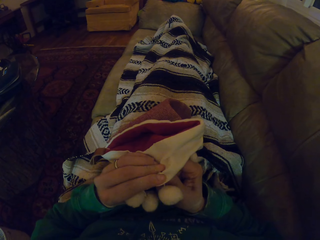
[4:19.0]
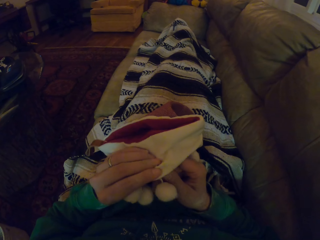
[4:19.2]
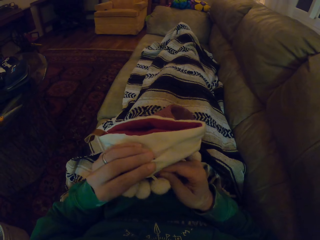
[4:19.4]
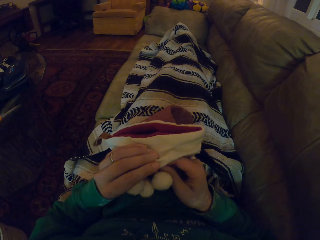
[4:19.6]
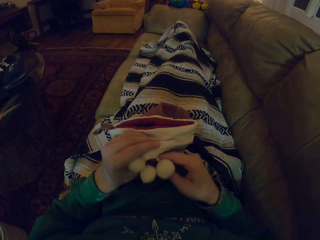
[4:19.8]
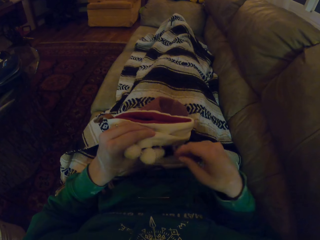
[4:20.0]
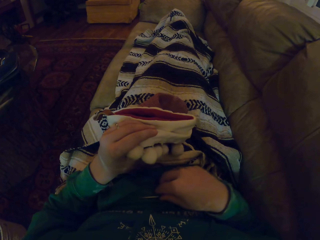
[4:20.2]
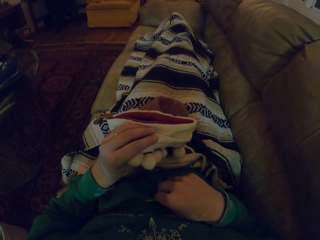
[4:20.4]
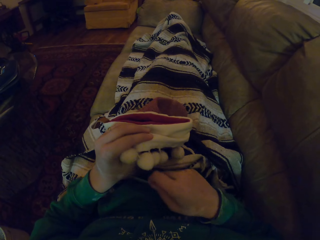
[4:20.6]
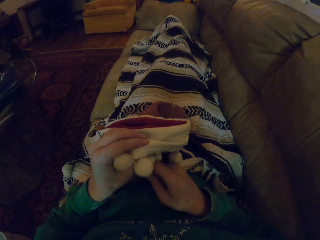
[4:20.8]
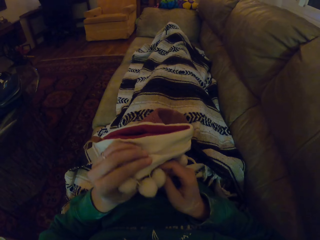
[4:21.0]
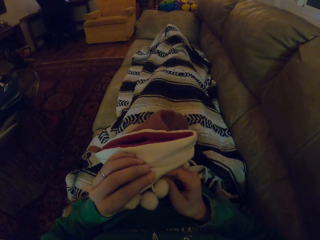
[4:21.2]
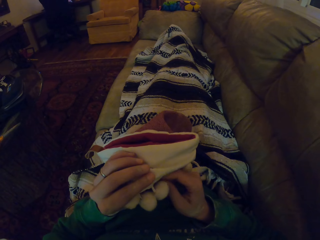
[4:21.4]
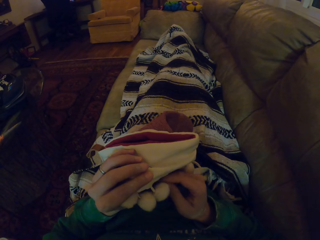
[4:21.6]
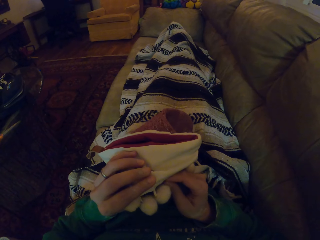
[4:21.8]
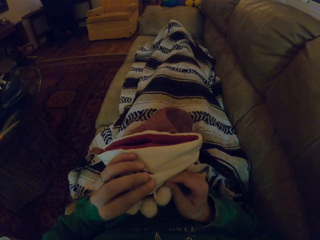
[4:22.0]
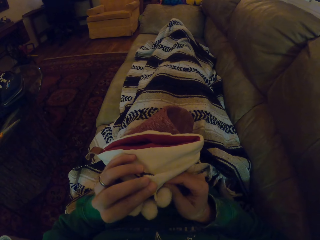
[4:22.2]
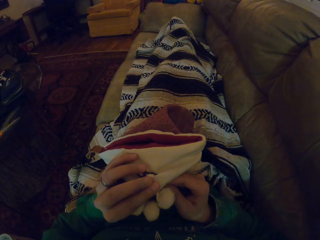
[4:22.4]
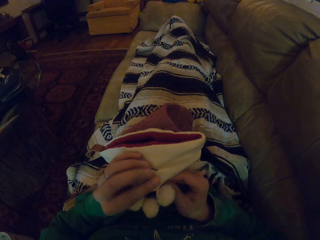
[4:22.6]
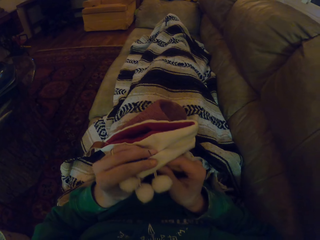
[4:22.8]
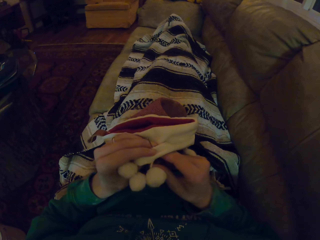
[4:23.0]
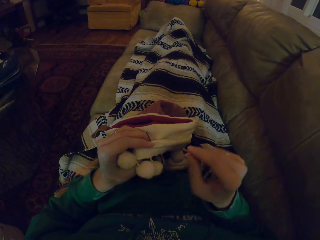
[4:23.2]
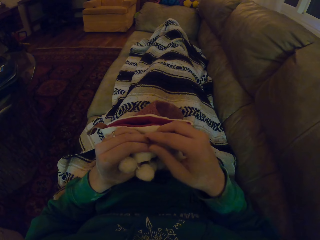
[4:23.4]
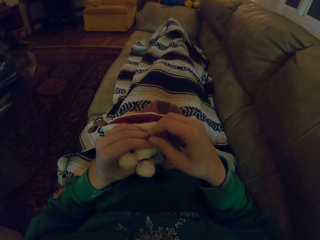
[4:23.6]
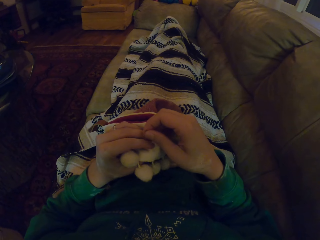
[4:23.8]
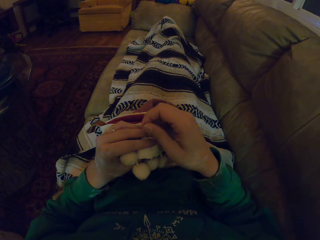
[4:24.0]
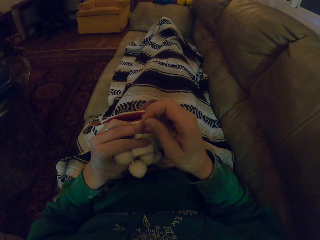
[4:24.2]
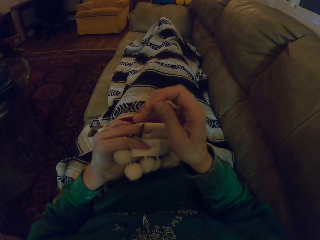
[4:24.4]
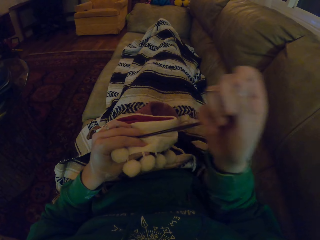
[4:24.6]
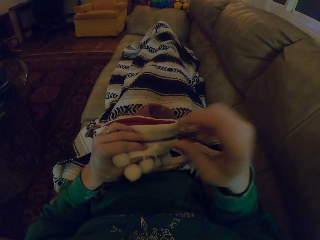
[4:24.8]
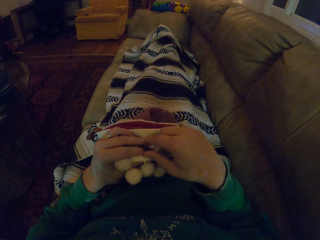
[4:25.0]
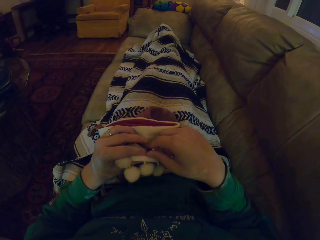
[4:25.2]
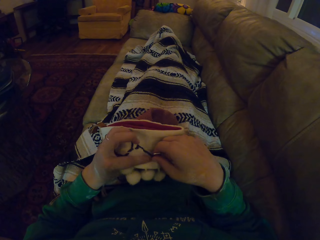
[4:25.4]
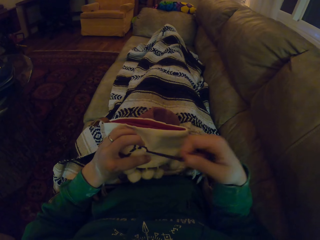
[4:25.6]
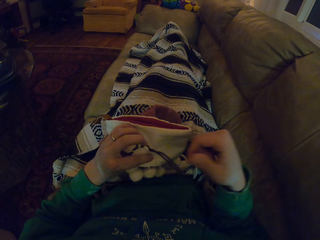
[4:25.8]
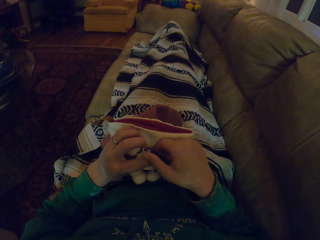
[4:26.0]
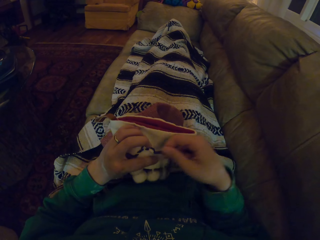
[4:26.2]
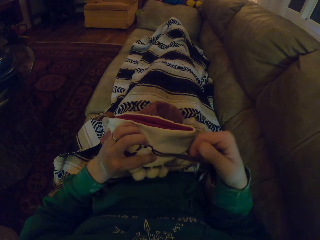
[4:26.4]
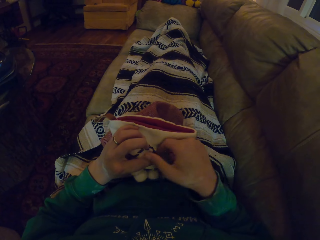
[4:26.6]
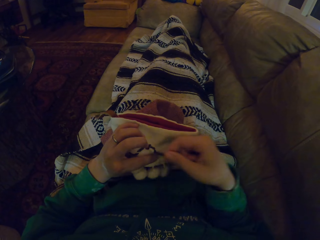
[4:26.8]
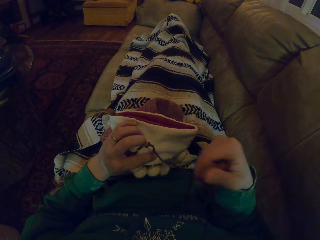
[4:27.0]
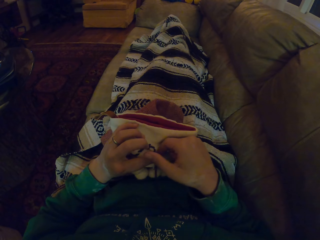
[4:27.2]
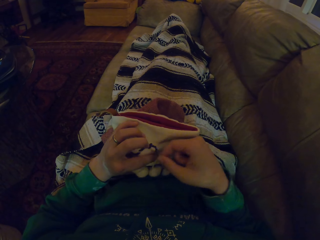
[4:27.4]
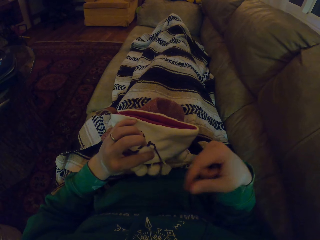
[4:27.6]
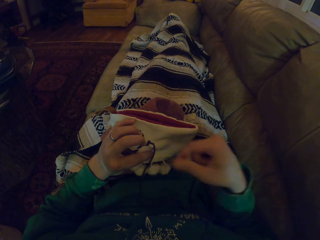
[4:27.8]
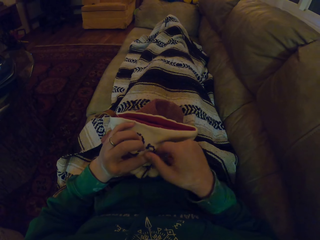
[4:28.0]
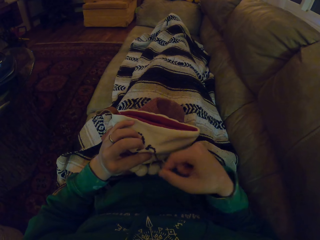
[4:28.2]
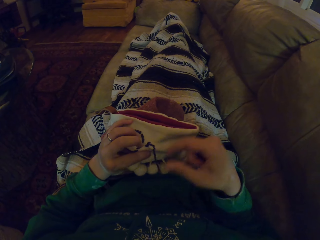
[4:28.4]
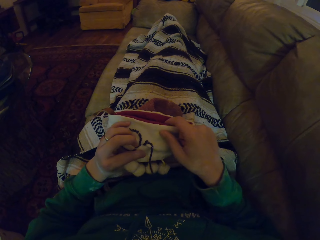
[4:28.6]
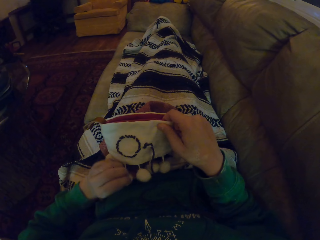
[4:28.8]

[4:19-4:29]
The camera wearer picks up the sewing needle. They knit the garment. They pull the thread.

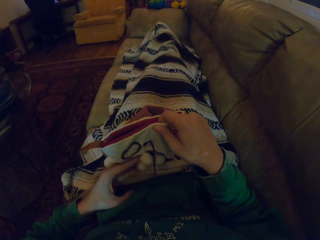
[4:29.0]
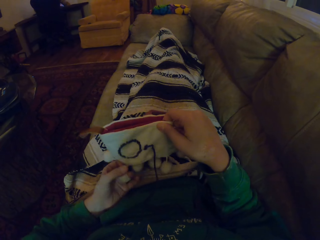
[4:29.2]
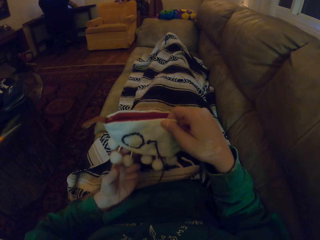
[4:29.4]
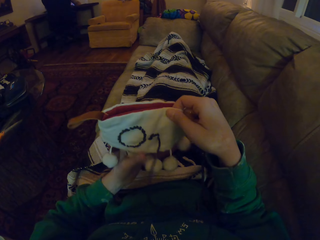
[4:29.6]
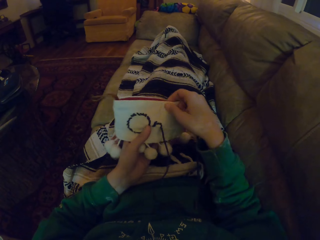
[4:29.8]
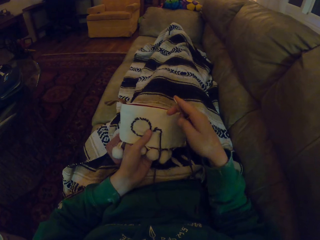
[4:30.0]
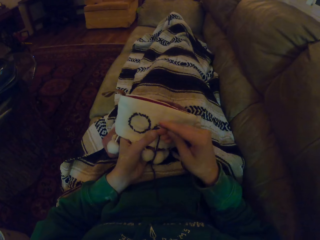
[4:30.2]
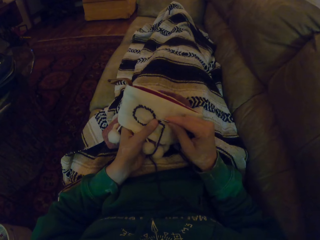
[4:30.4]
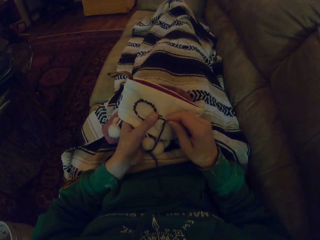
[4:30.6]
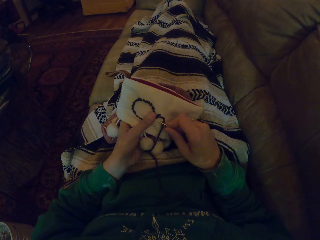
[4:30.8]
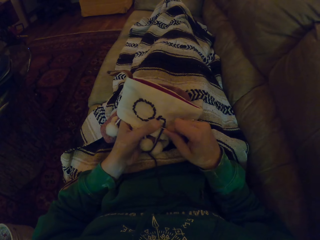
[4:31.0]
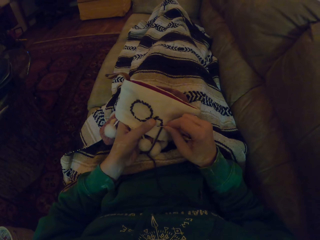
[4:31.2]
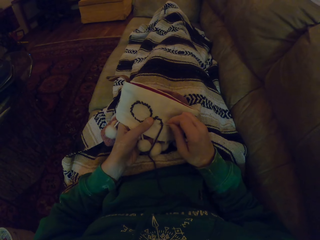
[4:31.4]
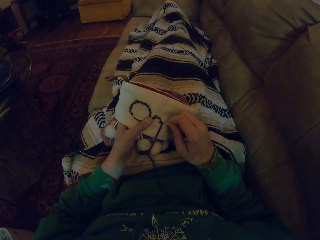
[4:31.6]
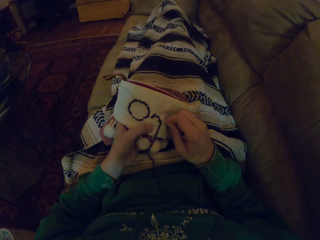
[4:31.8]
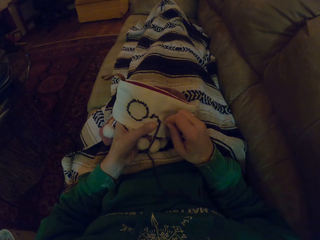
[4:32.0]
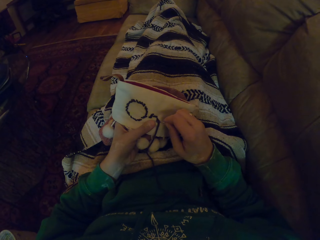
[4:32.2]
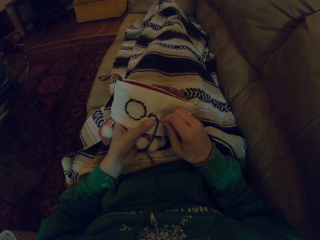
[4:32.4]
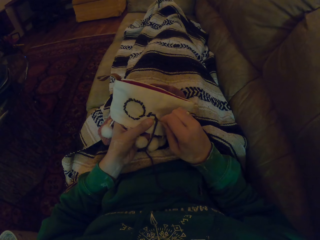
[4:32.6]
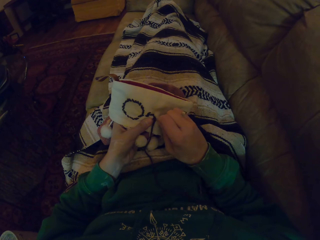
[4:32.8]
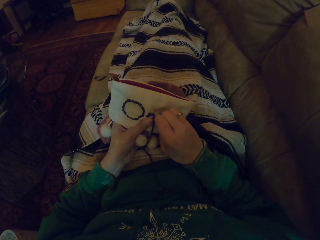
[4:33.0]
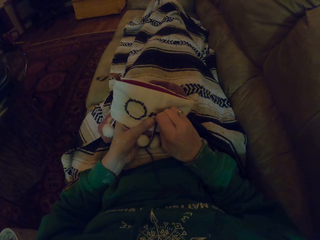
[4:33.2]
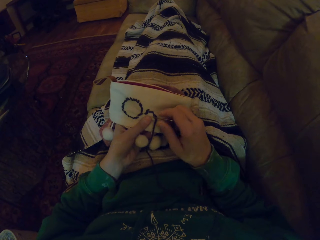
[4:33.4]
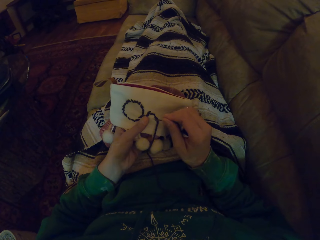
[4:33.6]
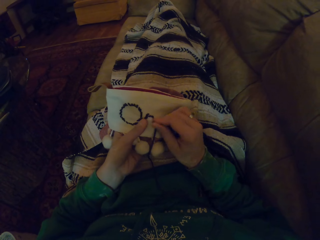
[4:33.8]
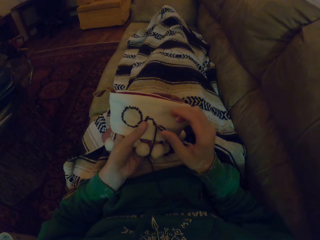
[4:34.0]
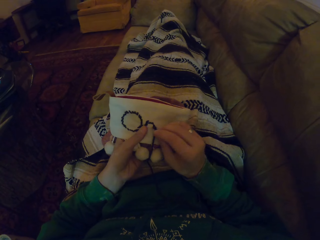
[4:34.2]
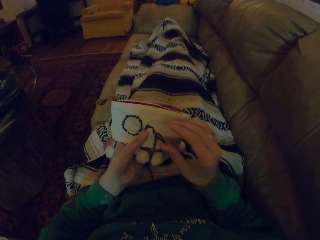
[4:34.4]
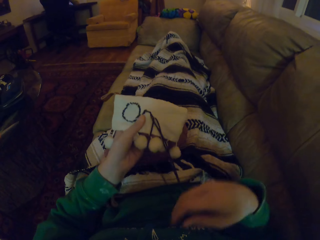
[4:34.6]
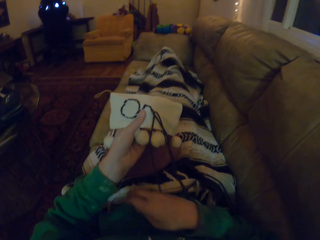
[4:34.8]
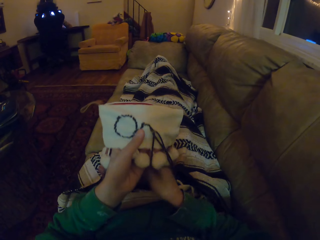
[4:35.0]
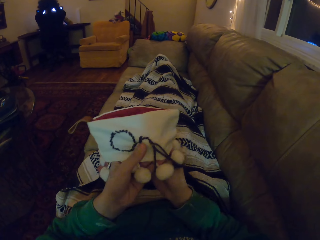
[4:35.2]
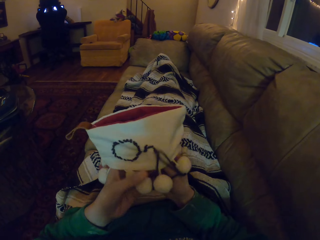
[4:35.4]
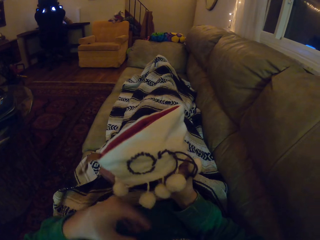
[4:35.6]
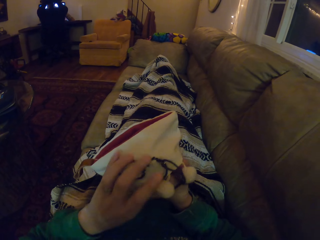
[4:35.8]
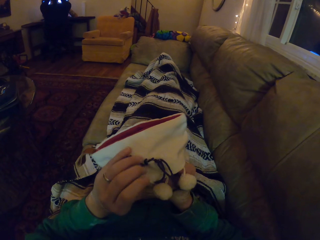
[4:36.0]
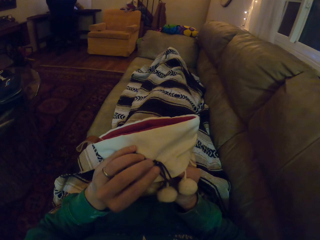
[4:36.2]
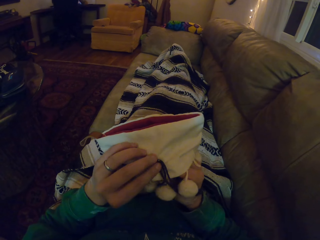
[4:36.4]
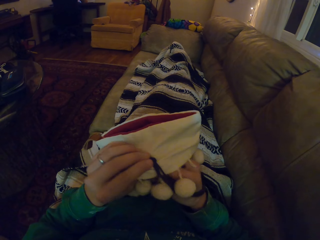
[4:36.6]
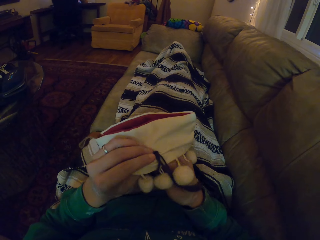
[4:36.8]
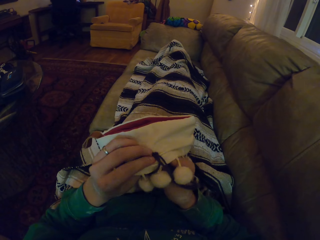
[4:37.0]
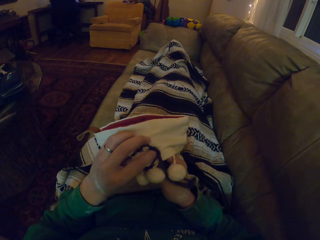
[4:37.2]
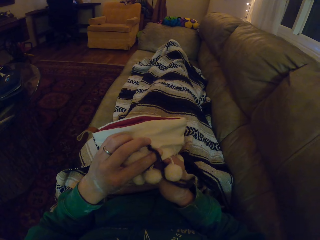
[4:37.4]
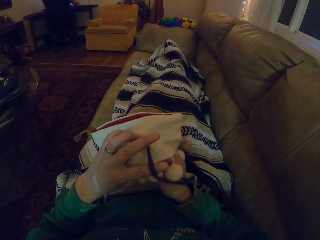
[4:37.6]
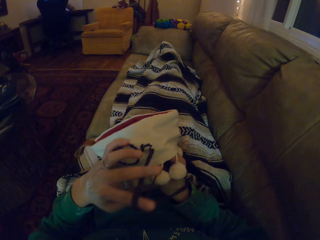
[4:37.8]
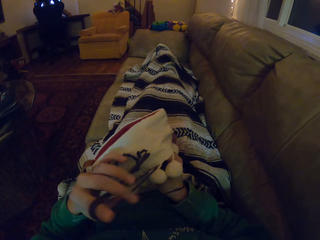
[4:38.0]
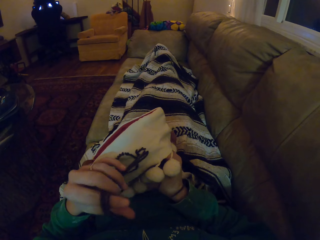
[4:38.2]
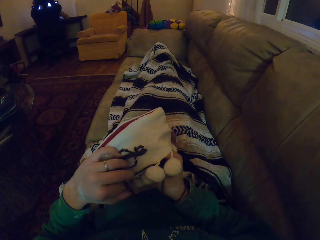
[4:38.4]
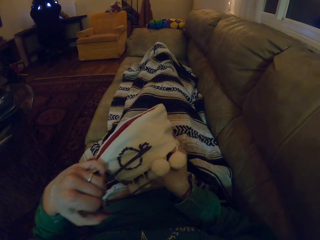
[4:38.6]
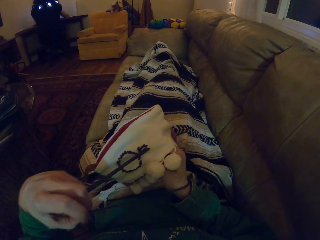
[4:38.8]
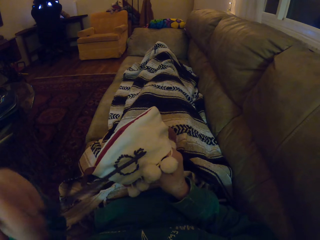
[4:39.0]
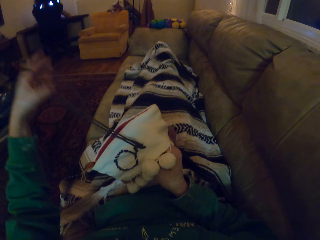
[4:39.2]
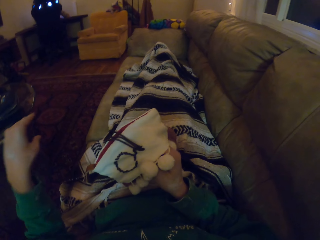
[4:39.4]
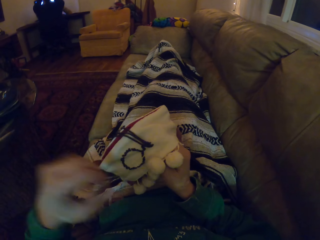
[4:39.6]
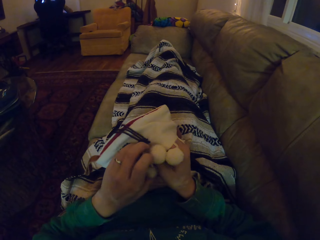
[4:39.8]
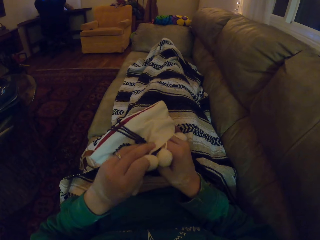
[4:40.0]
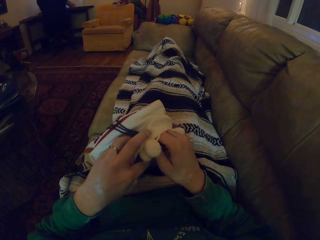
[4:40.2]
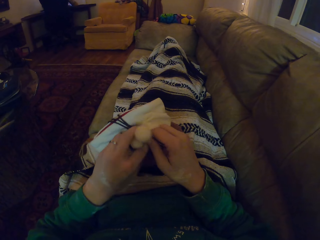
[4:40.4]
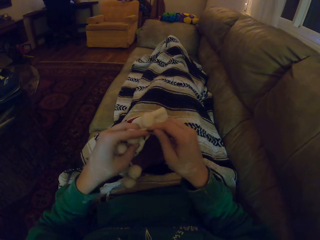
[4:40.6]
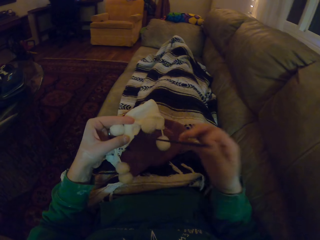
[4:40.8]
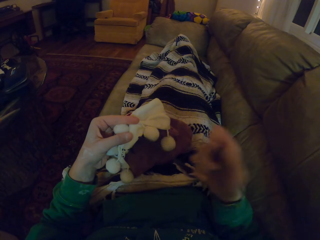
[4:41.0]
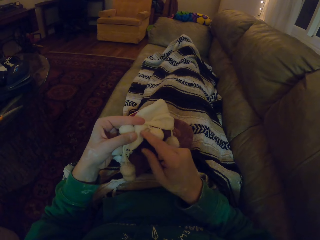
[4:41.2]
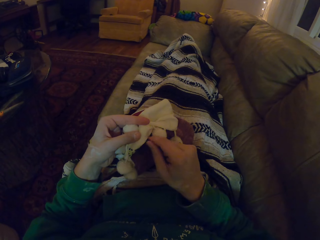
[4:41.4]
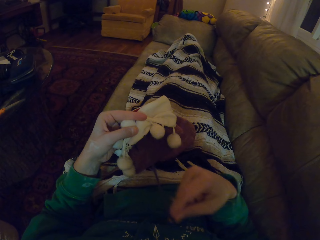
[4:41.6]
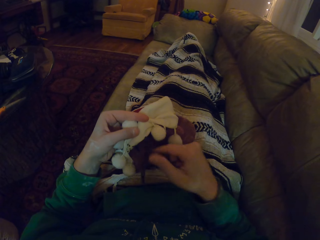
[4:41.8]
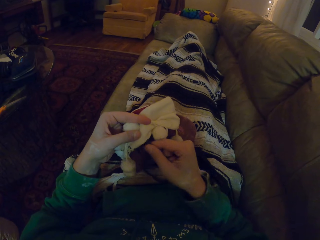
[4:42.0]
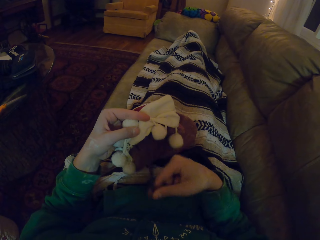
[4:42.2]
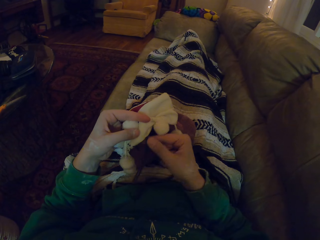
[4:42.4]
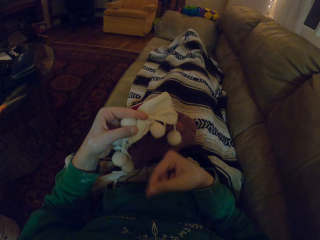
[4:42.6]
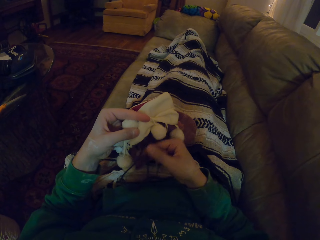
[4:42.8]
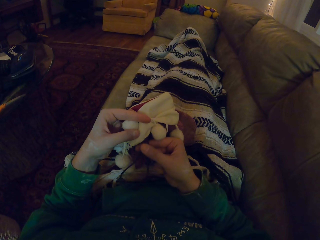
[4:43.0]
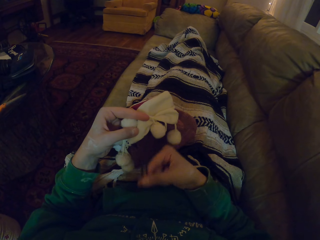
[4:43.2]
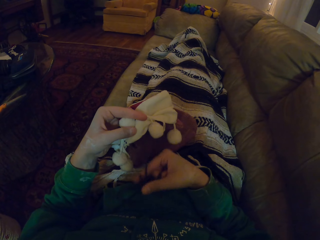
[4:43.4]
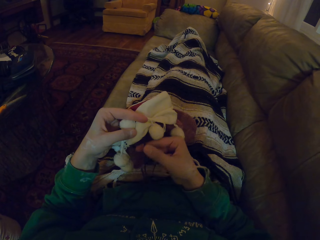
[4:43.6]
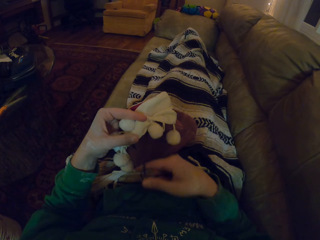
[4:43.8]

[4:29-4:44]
The camera wearer adjusts the garment. They straighten the garment. They knit the garment. They lift the garment. They move the hand holding the garment. They pull the thread. They adjust the thread. They hold the garment. They fold the garment. They pull the thread.
